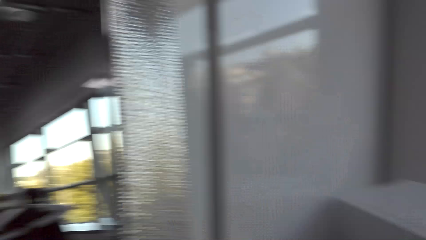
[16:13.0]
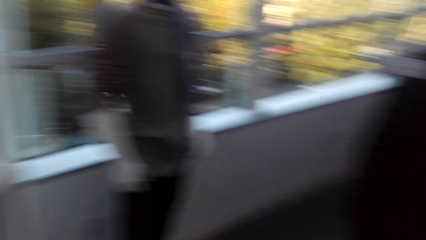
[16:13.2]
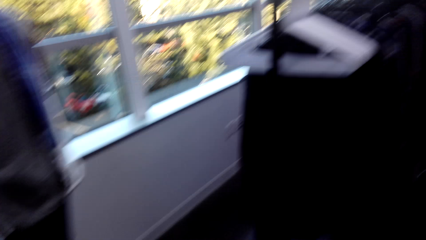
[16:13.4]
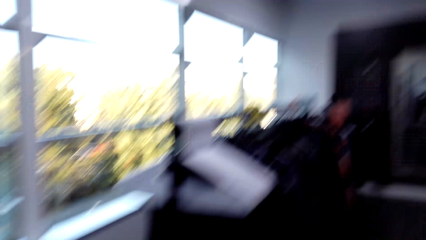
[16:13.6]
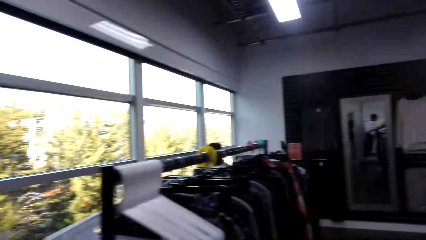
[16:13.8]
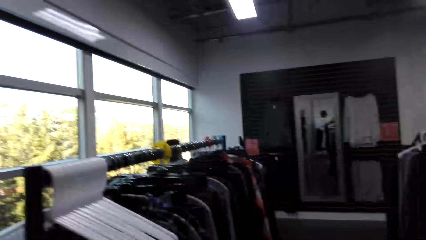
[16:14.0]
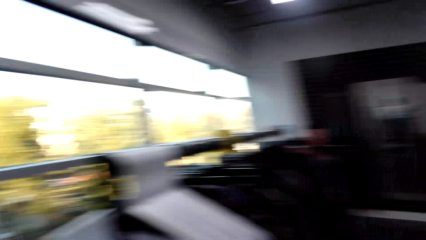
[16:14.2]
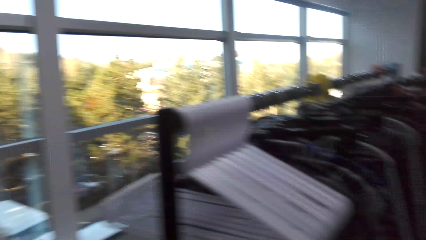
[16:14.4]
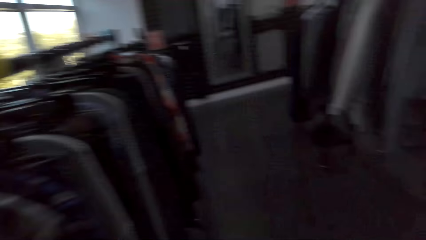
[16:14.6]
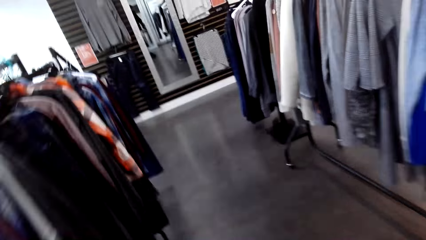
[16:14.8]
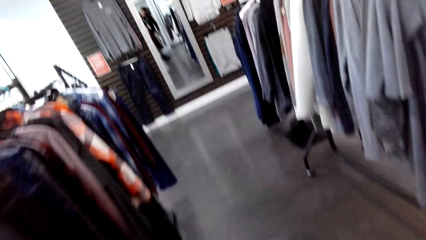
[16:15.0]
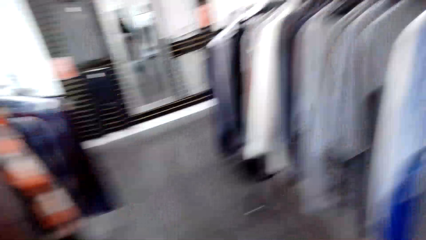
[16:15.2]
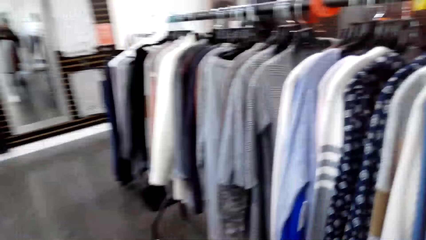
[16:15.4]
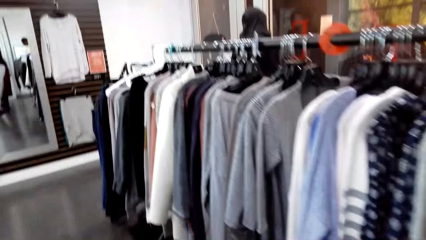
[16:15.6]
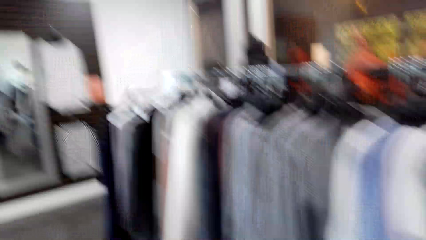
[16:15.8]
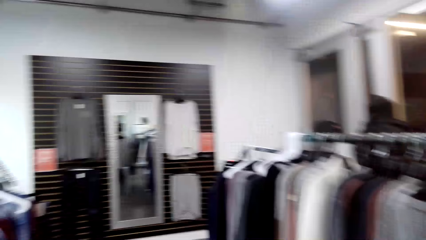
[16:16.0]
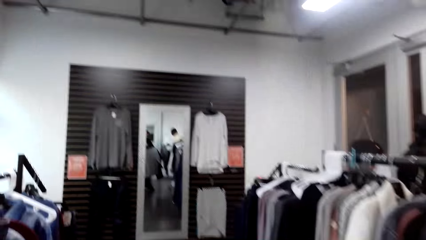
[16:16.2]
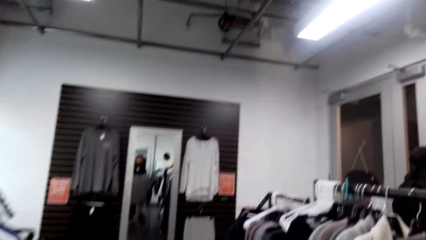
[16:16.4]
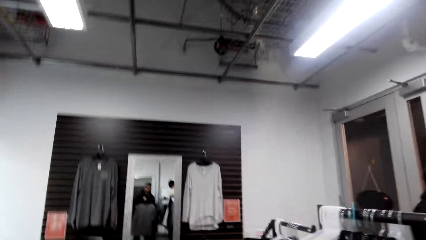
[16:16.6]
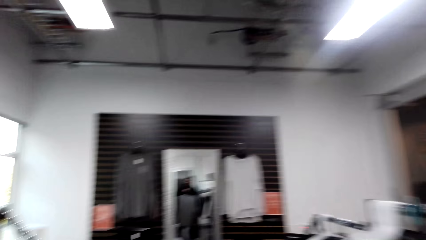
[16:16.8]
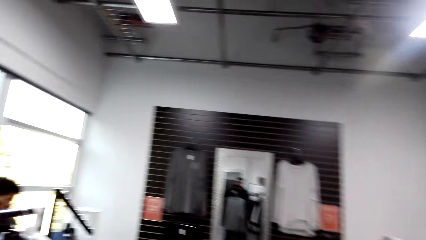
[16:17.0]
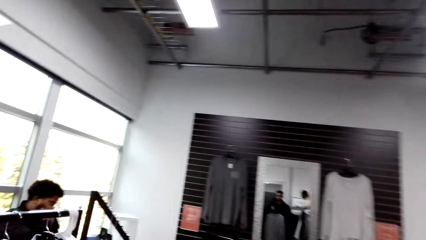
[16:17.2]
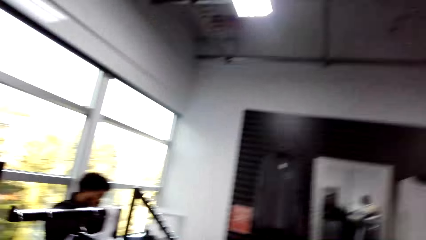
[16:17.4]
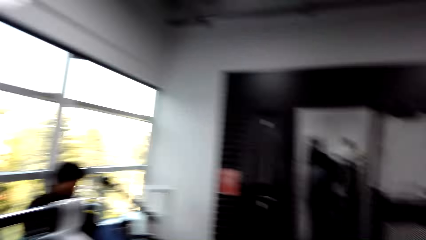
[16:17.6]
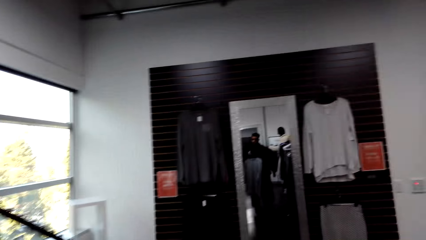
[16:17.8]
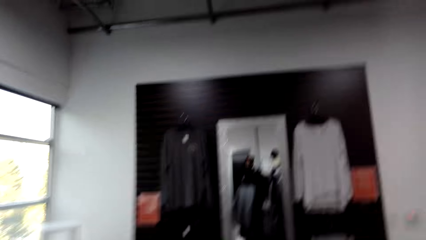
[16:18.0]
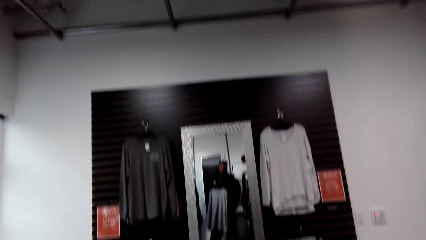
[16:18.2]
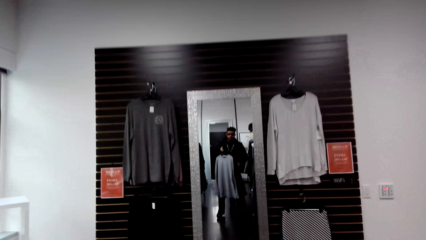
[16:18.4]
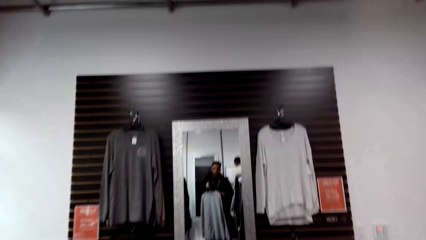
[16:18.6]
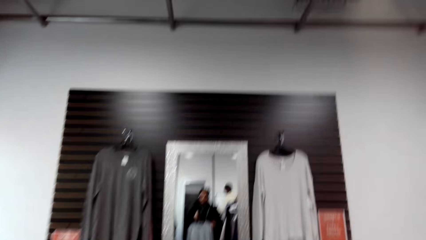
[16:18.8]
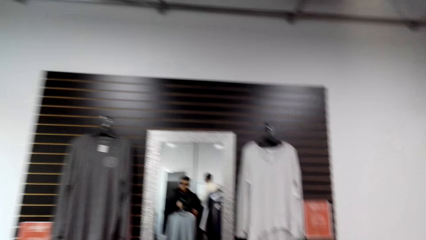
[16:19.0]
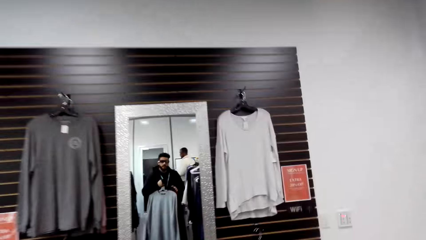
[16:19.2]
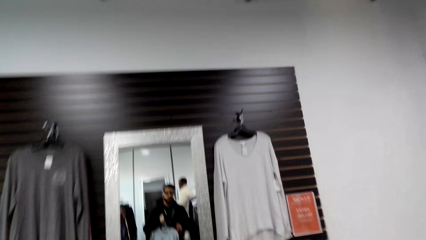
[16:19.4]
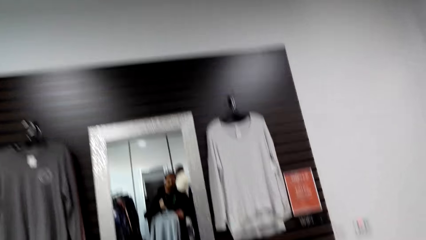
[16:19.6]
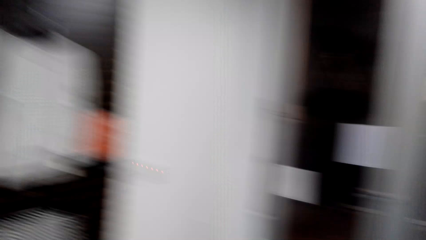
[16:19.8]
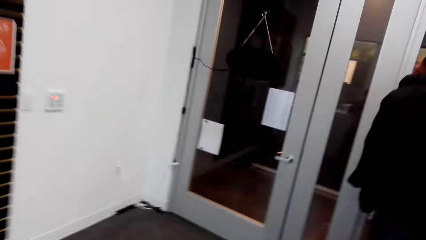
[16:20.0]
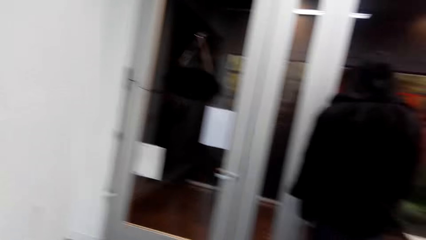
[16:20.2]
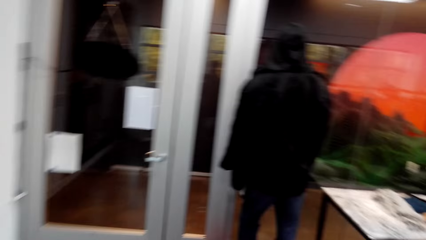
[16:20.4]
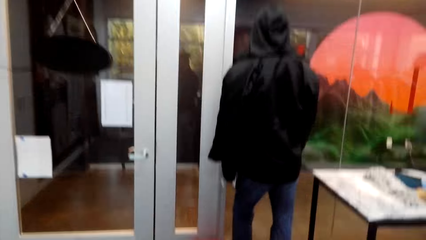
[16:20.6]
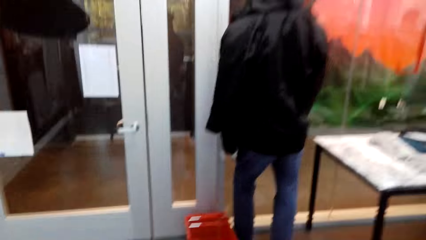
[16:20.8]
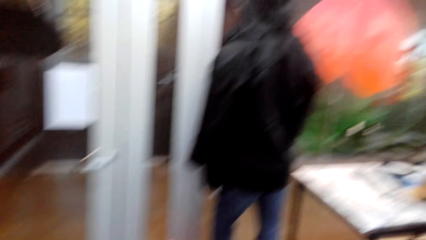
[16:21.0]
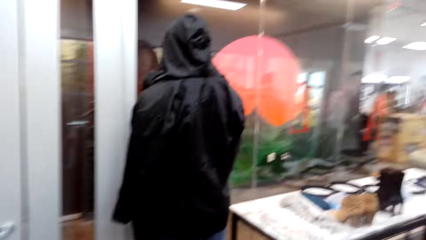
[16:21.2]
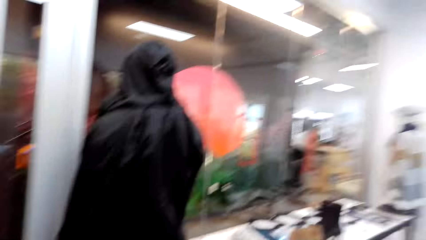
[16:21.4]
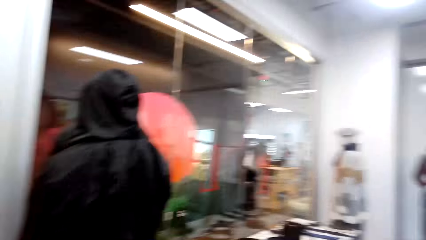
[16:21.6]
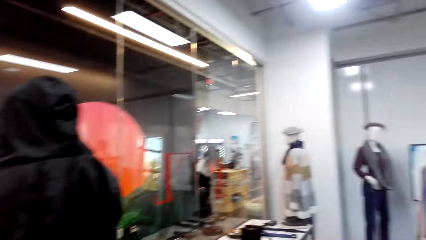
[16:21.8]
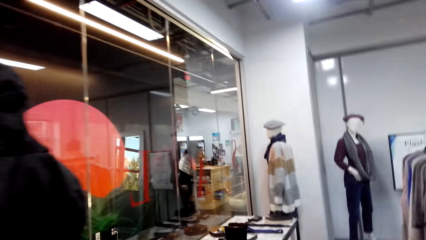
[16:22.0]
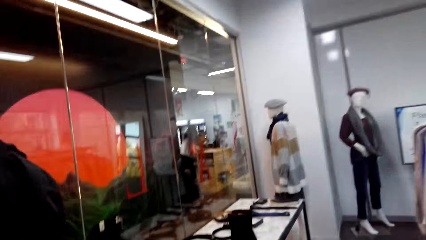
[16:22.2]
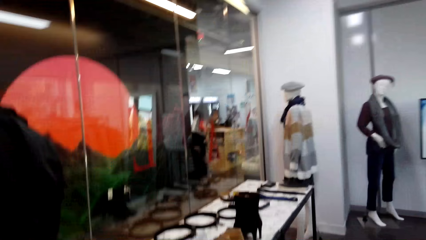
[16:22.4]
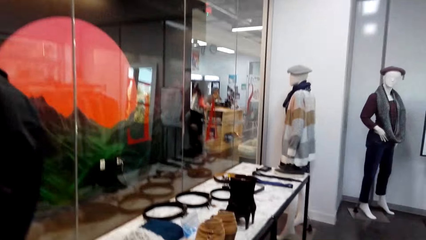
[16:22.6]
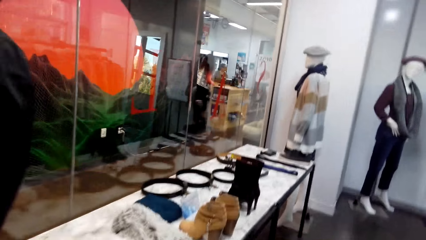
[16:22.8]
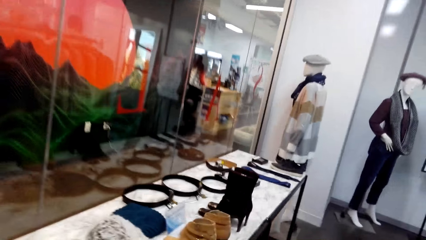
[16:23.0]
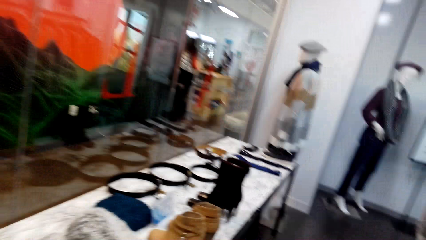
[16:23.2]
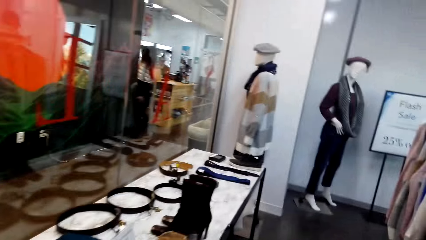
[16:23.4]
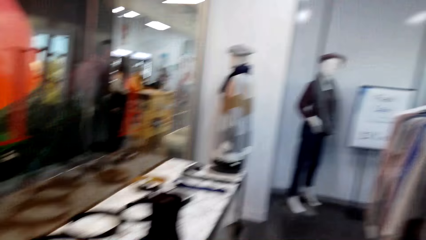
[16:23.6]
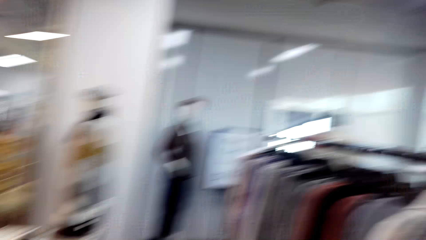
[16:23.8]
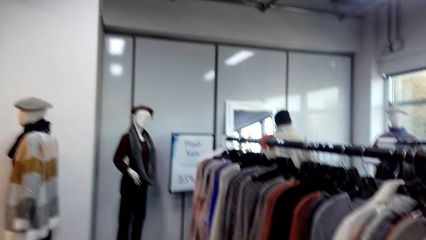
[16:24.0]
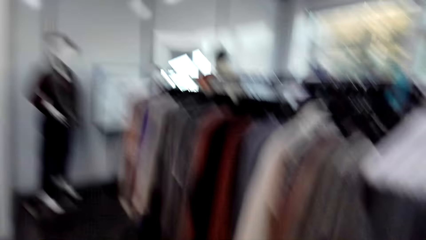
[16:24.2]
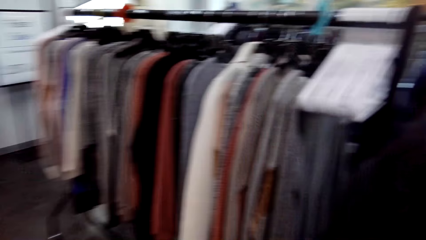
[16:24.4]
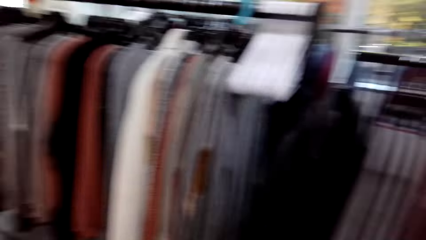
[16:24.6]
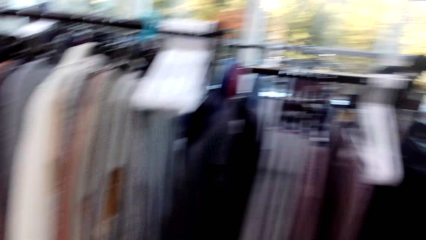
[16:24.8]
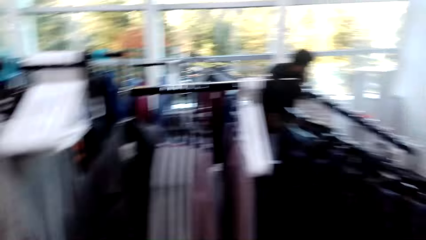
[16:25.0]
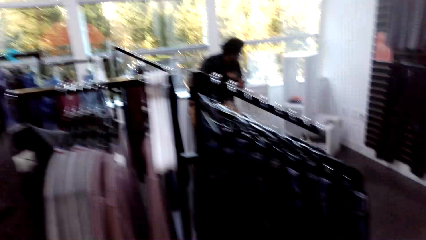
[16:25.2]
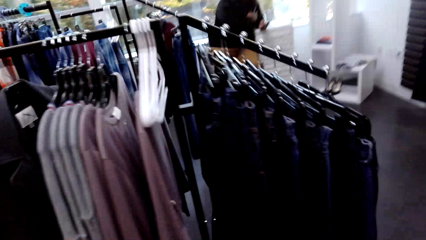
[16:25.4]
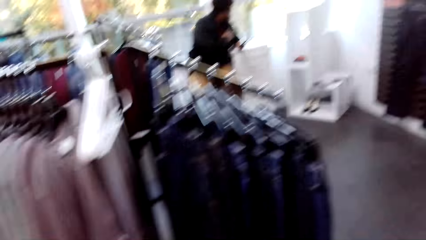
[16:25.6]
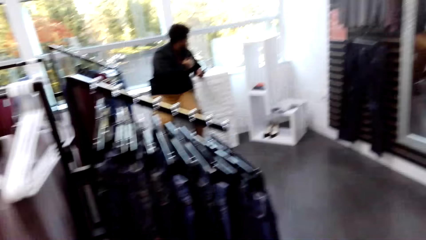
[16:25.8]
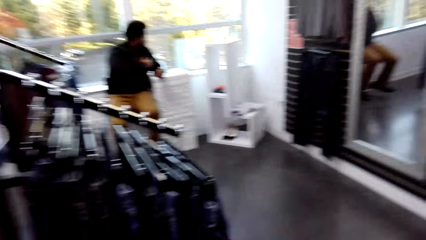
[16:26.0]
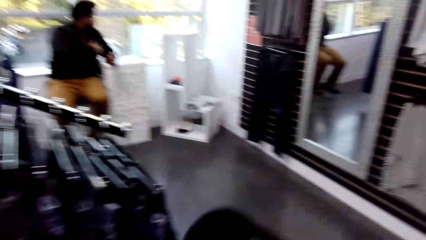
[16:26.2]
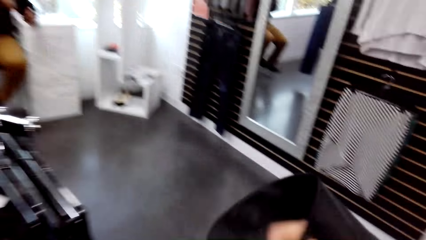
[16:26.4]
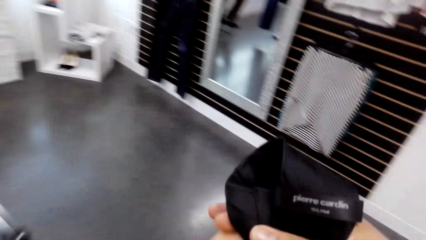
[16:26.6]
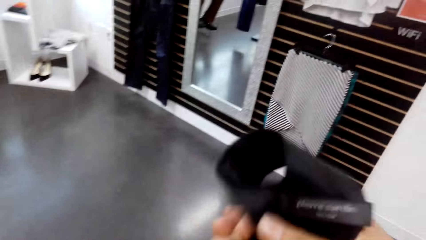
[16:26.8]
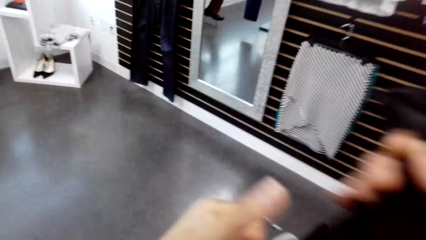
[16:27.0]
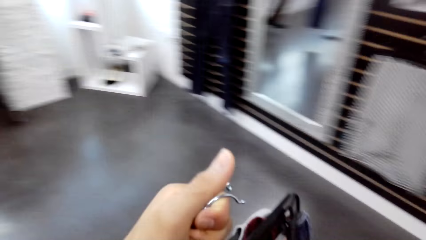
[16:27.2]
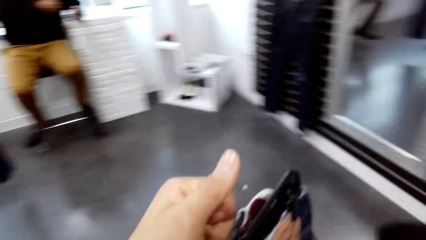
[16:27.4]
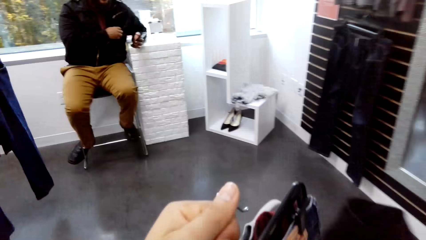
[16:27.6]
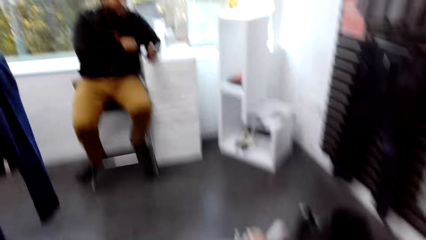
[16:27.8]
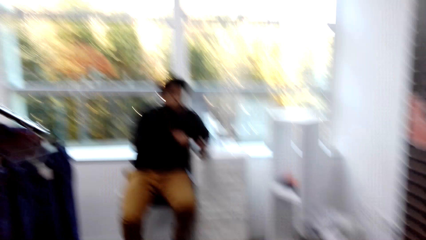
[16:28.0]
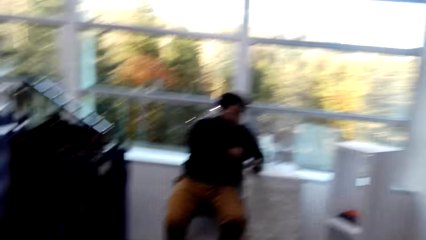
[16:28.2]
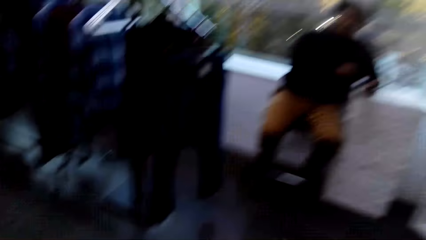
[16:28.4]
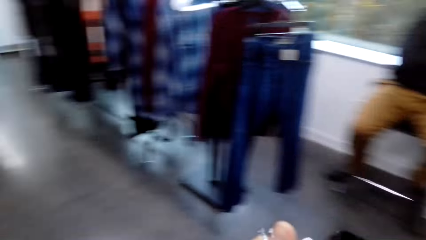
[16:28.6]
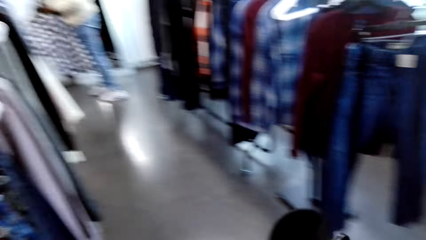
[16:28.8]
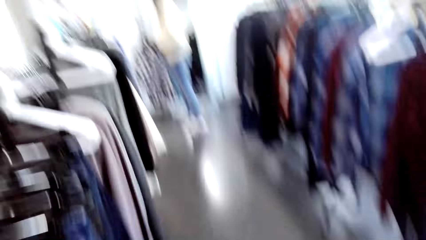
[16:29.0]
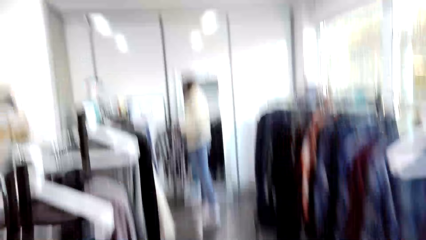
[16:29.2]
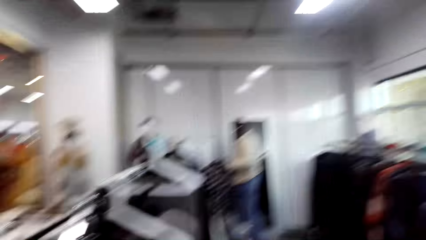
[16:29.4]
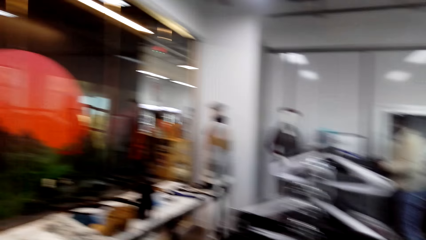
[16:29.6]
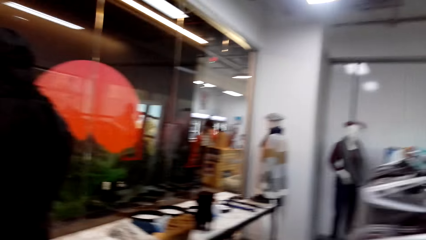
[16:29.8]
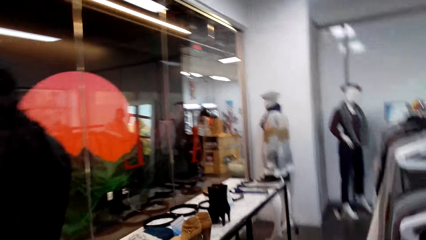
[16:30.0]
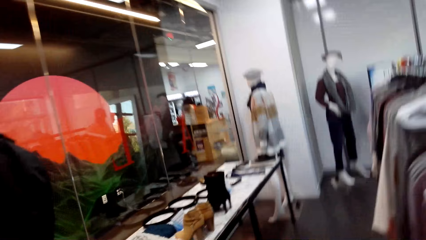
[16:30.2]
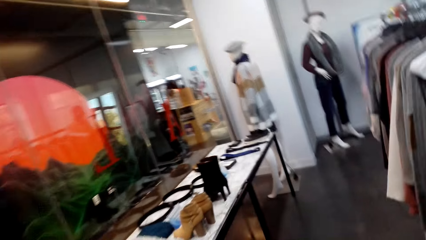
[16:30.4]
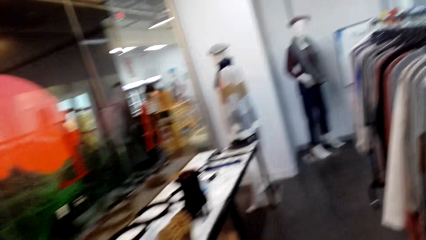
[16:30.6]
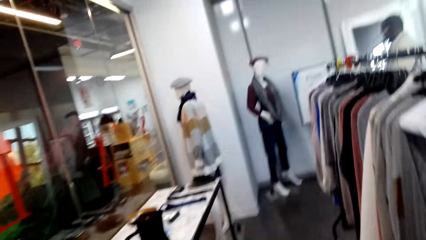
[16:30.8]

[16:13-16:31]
The camera wearer looks around. A person walks around. The camera wearer looks around. Another person stares at a phone. The camera wearer holds a tie and walks around.
